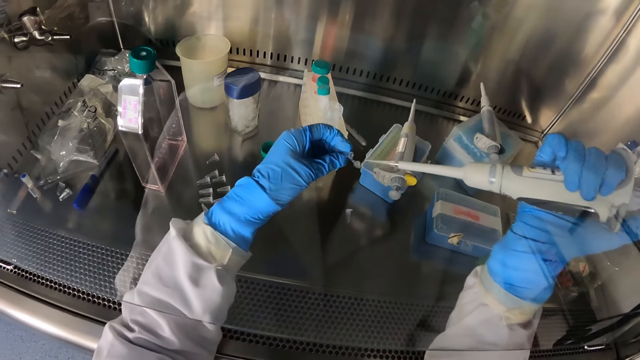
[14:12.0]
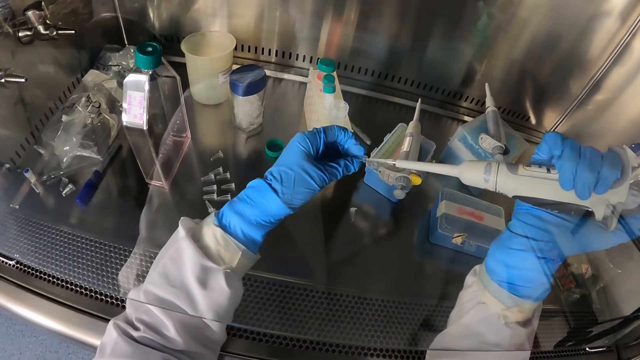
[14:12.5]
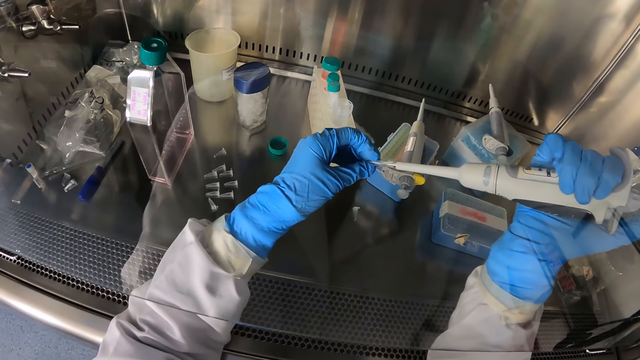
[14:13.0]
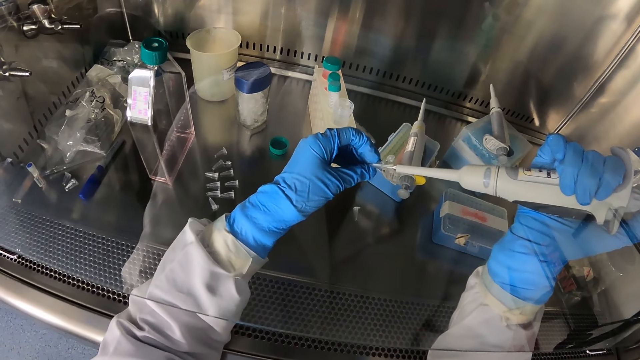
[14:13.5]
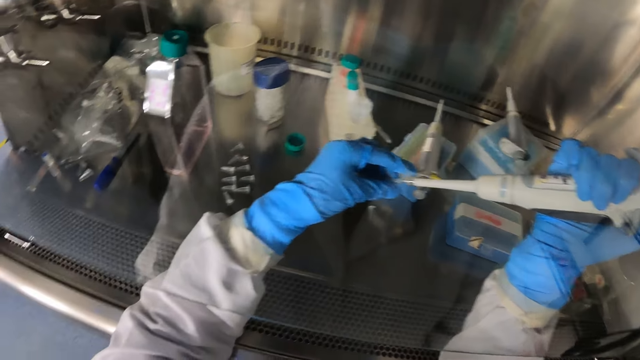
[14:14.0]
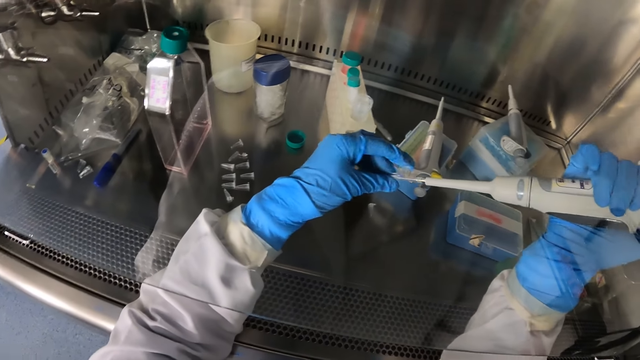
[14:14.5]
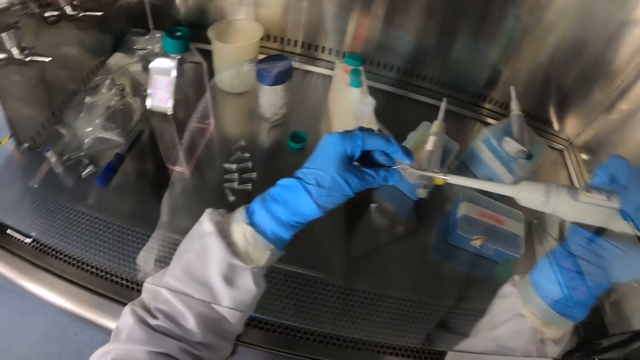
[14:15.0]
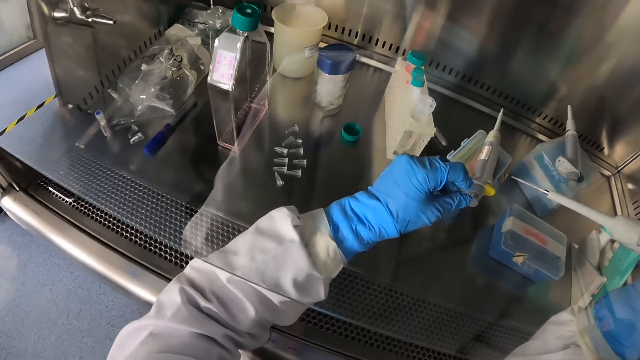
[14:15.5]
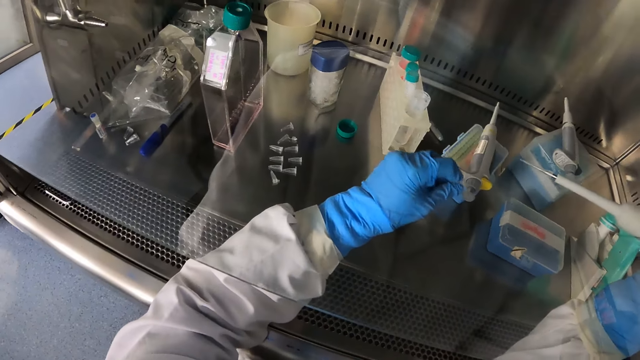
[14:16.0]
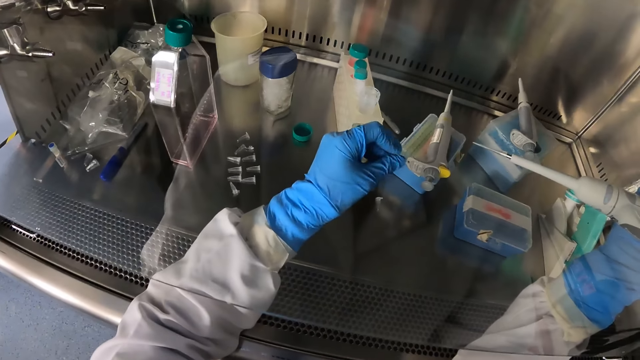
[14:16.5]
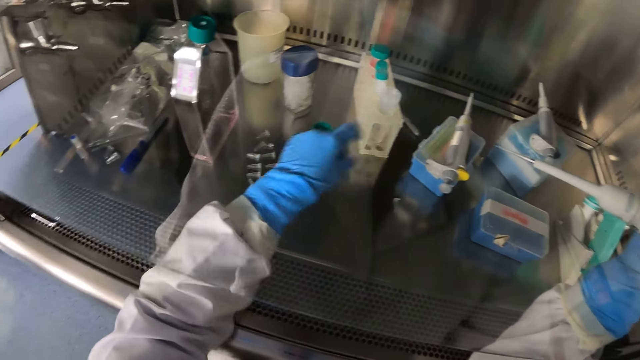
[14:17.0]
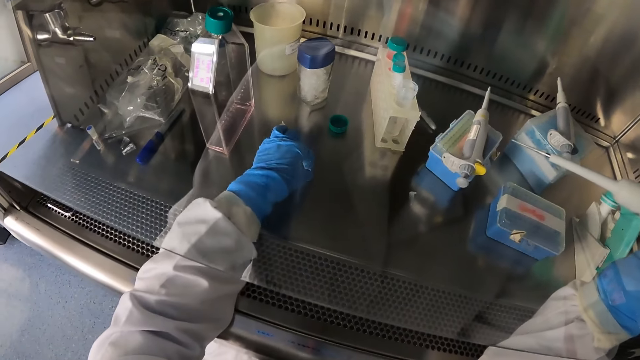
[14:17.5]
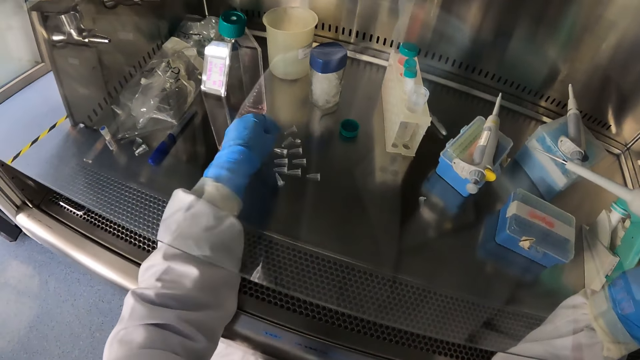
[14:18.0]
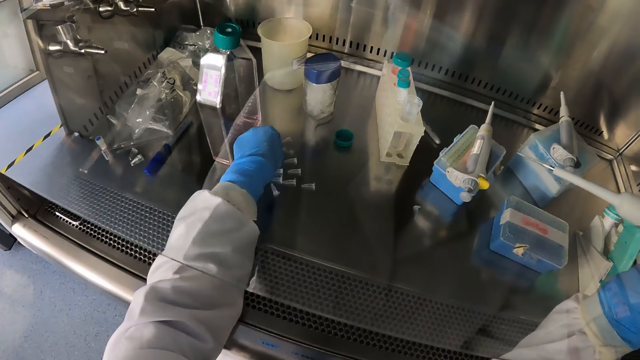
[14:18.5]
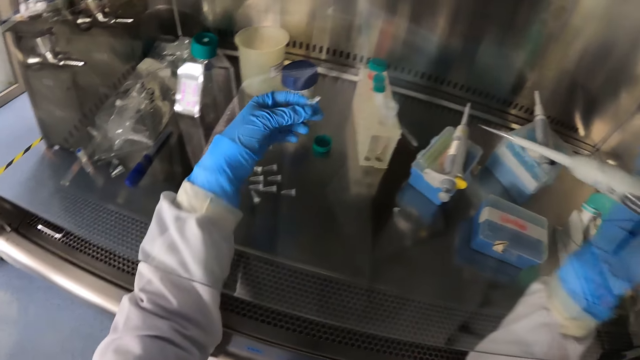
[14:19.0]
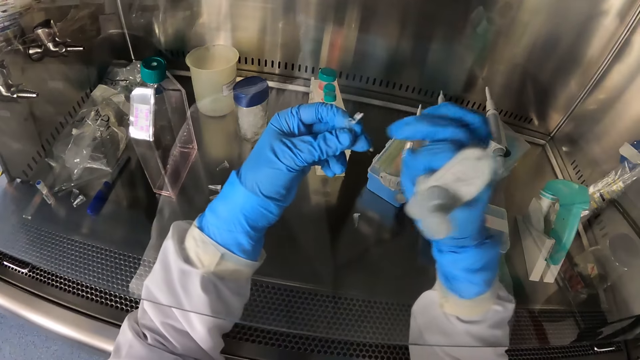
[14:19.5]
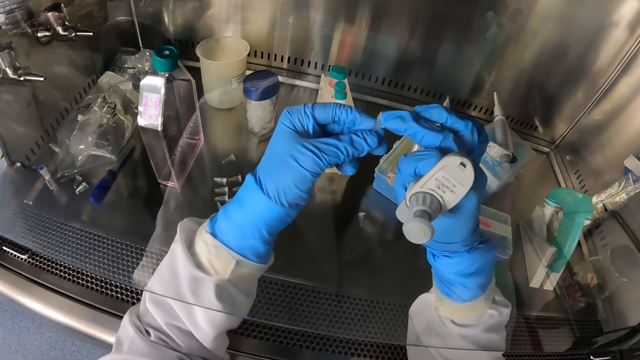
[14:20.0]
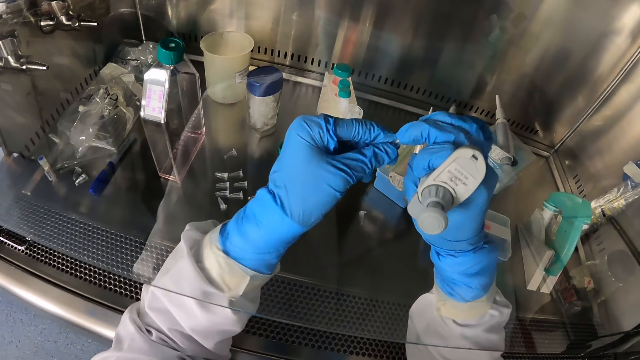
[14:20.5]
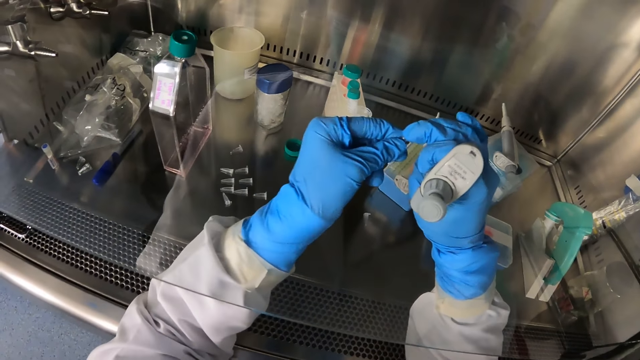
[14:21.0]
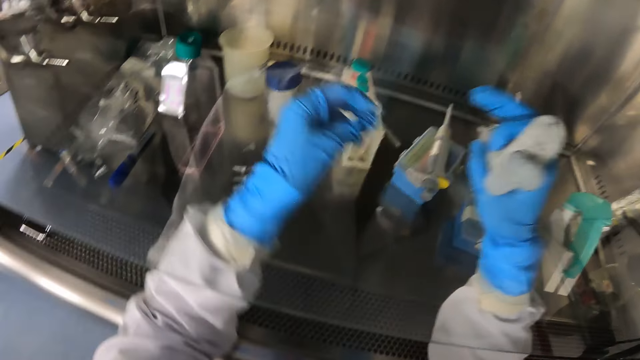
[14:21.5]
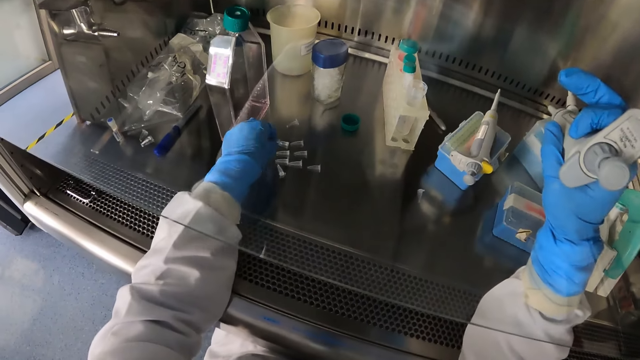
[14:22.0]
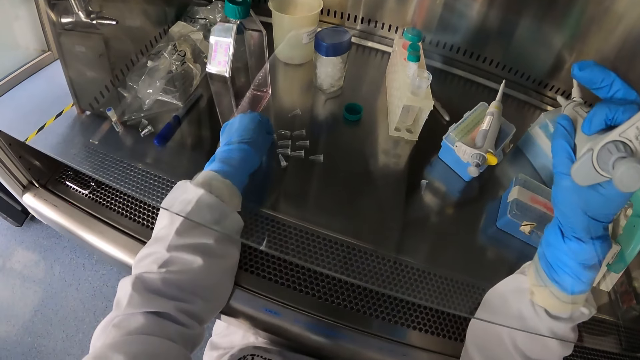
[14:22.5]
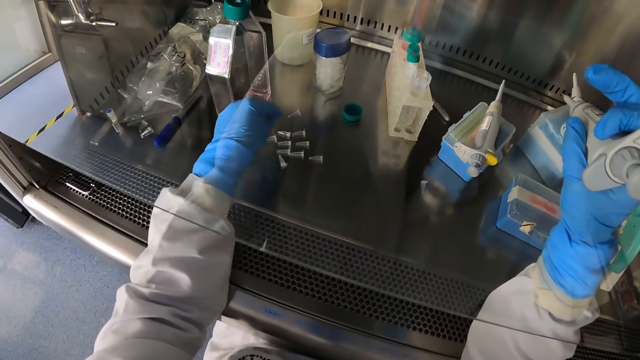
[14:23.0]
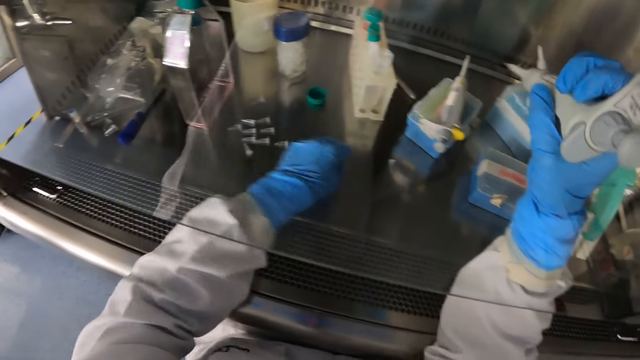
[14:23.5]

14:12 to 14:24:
The camera wearer fills the microcentrifuge tube with the pipette. He closes the microcentrifuge tube with his left hand. He drops the microcentrifuge tube on the table with his left hand. He picks up a microcentrifuge tube from the table with his left hand. He closes the microcentrifuge tube with his right hand. He drops the microcentrifuge tube on the table with his left hand.

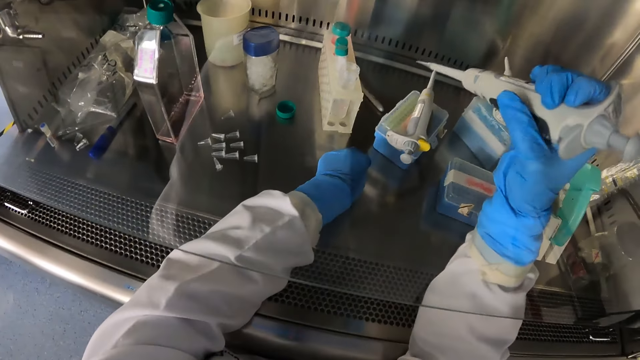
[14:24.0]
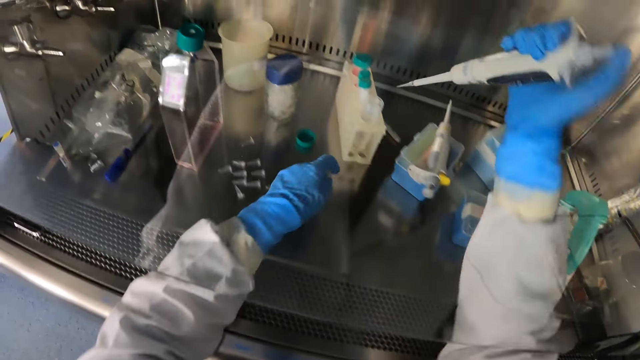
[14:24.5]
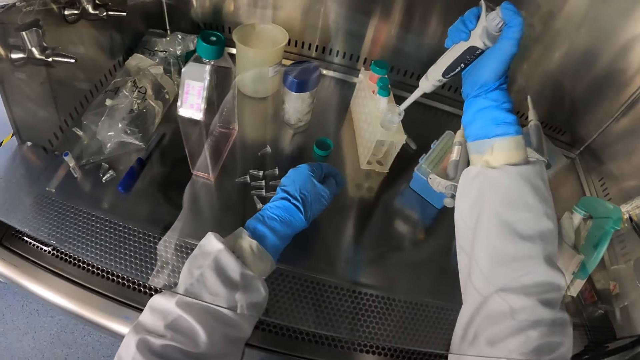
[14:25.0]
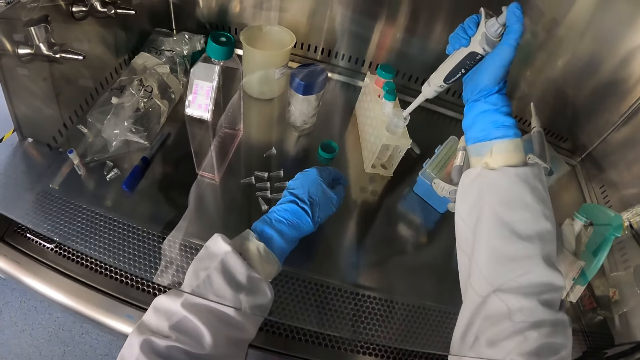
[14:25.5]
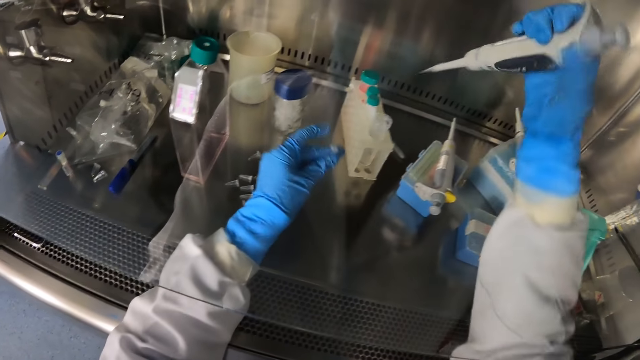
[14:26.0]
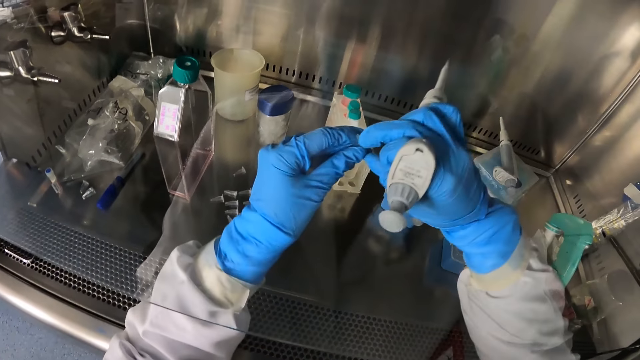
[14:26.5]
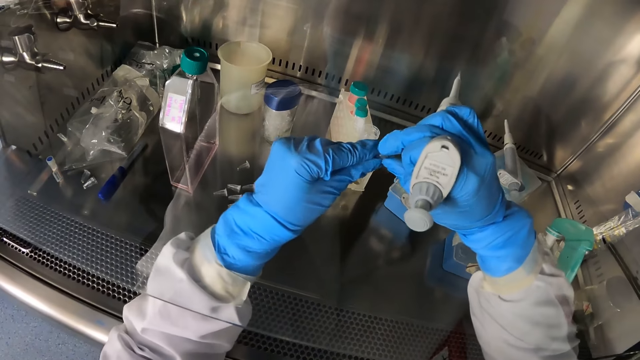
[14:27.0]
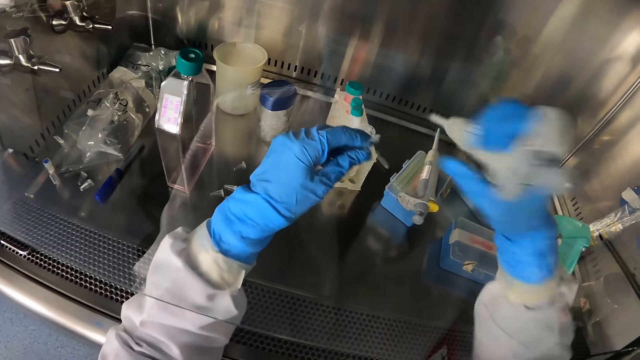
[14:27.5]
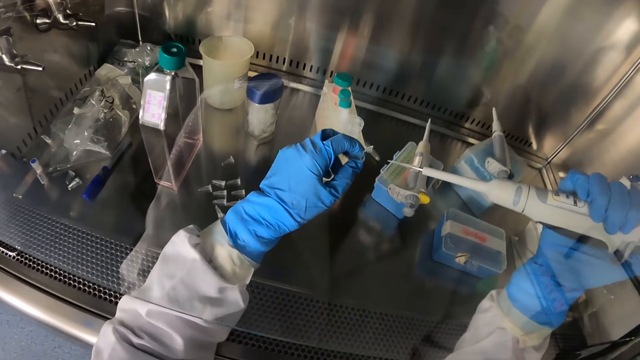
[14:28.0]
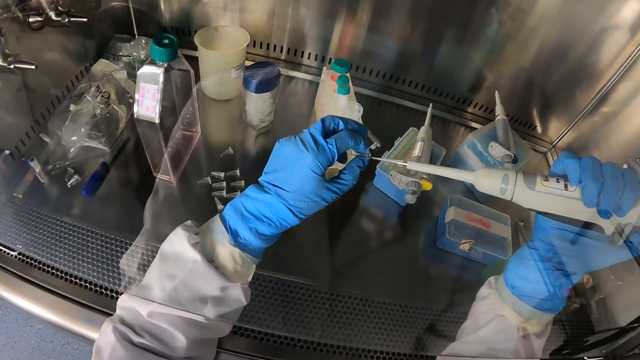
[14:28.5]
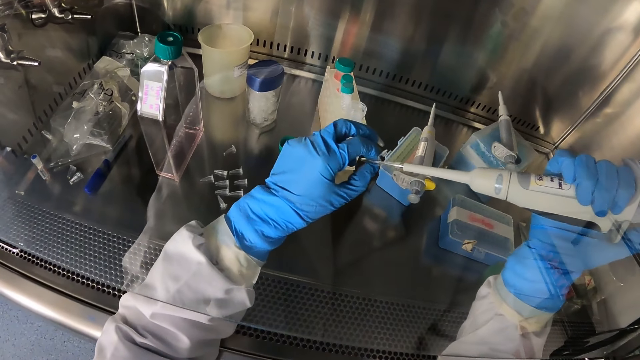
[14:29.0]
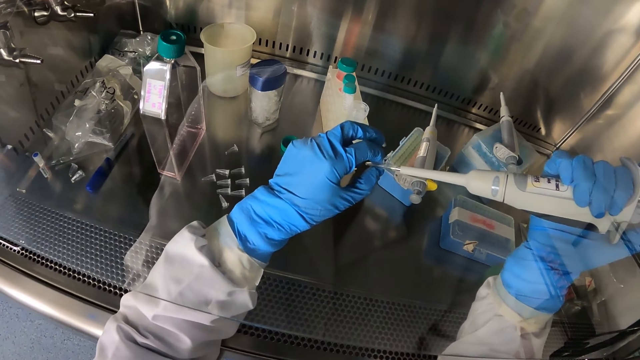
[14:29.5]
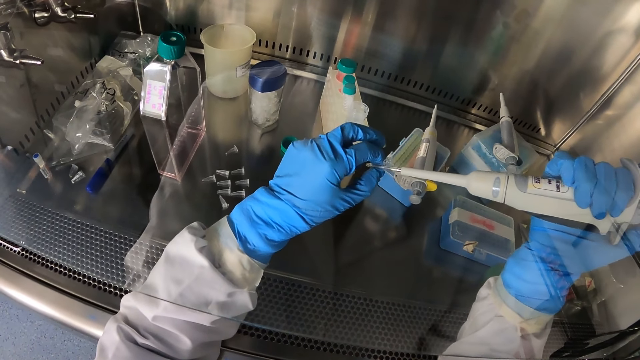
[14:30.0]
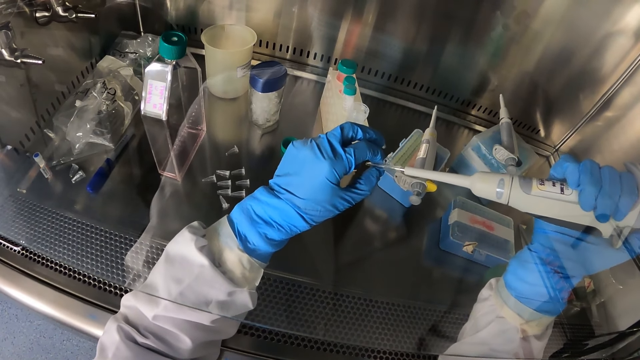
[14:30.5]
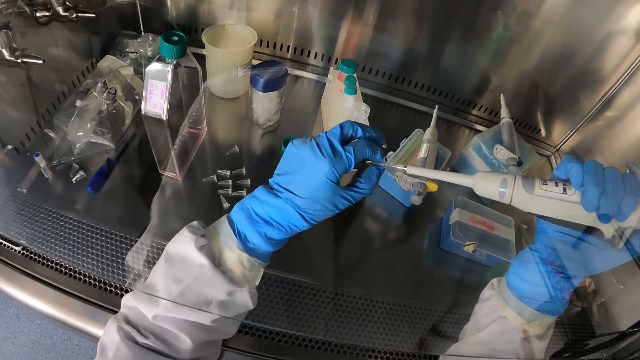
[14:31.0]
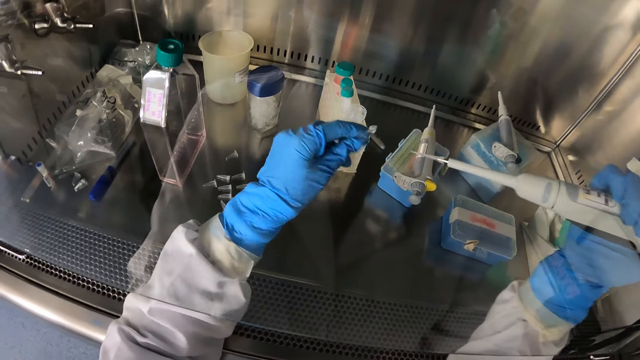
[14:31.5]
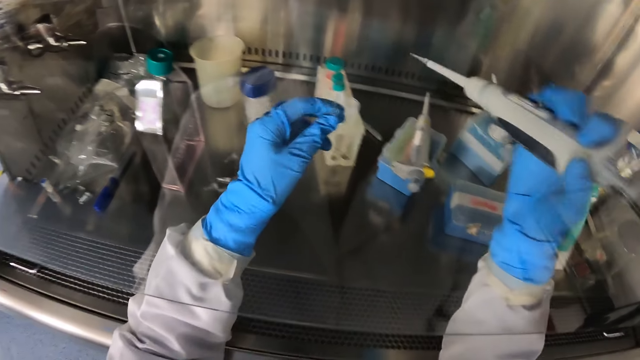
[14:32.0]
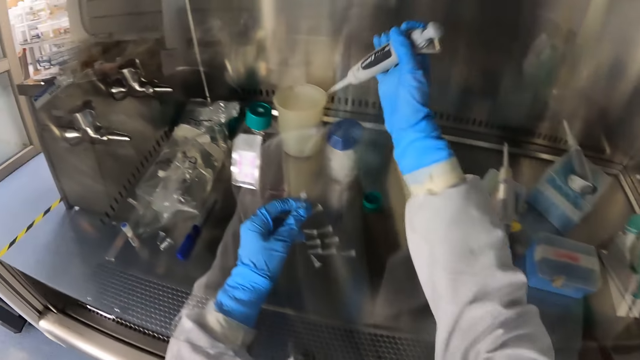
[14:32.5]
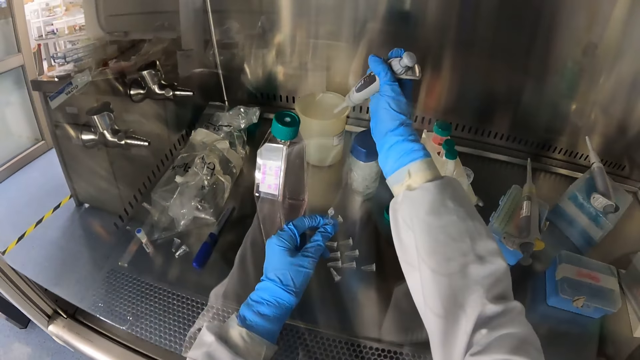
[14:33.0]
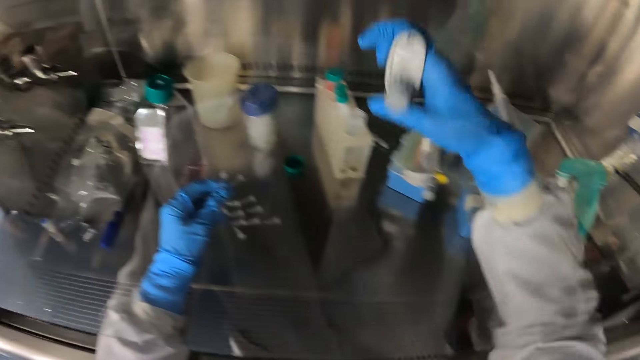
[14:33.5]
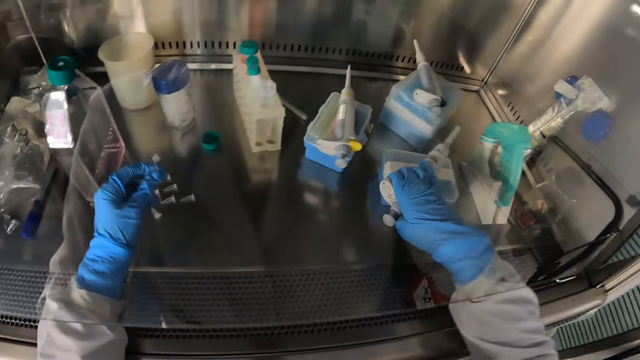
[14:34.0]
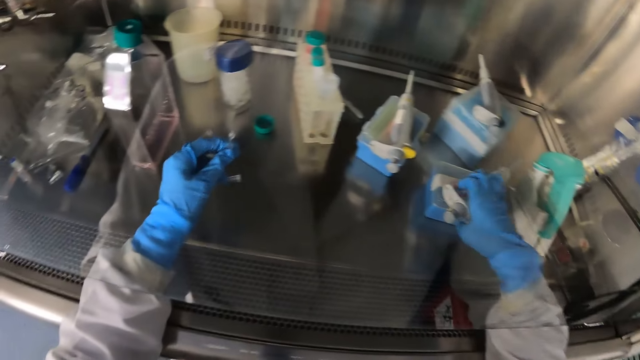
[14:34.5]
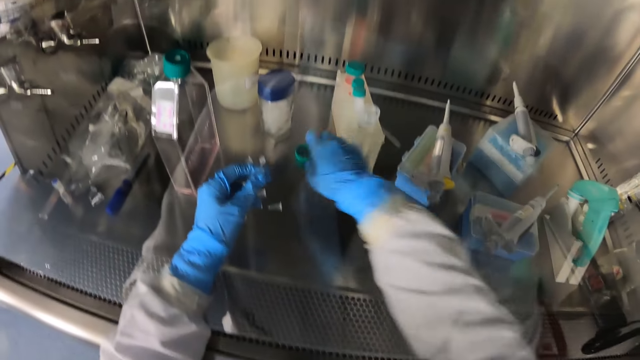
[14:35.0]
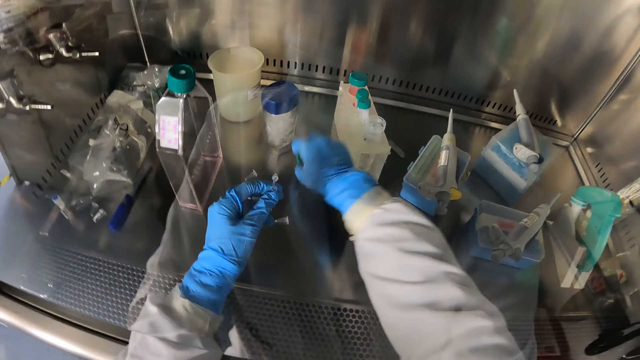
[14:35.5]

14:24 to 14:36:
The camera wearer picks up a microcentrifuge tube from the table with his left hand. He collects the liquid. He puts the pipette in the sterile bottle with his right hand. He opens the microcentrifuge tube with his hands. He fills the microcentrifuge tube with the pipette. He puts the liquid in a container. He presses the pipette in a cup with his right hand. He drops the pipette on a case on the table with his right hand. He picks up a test tube lid.
